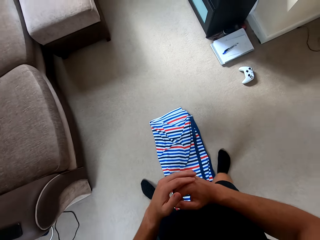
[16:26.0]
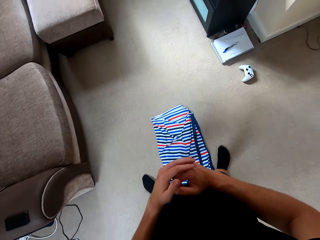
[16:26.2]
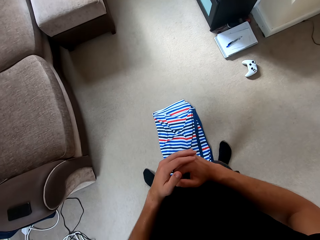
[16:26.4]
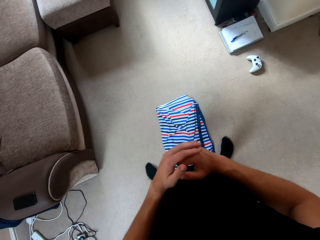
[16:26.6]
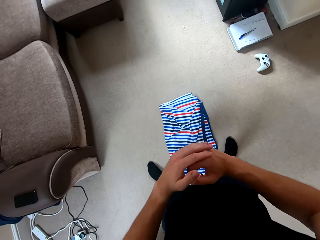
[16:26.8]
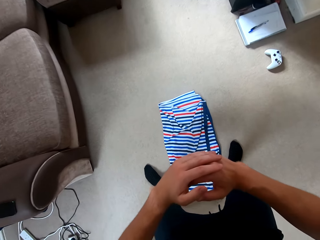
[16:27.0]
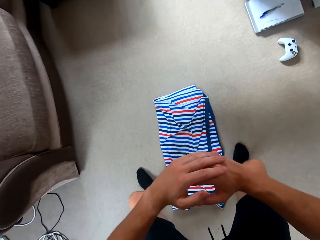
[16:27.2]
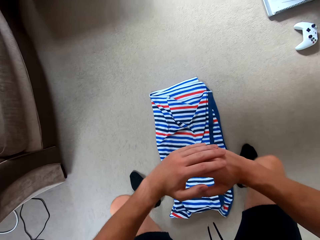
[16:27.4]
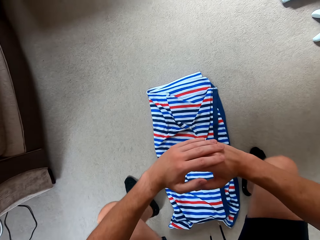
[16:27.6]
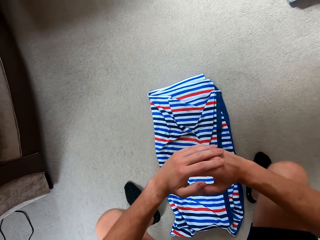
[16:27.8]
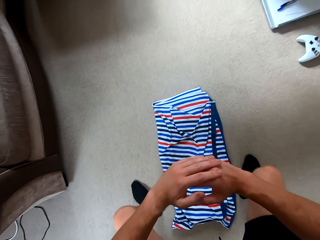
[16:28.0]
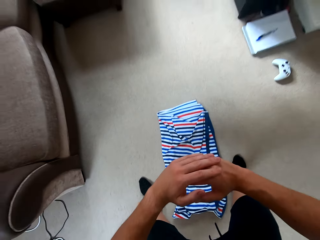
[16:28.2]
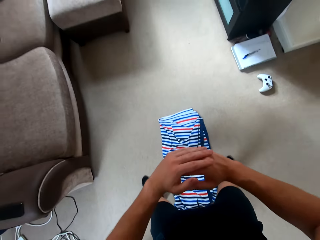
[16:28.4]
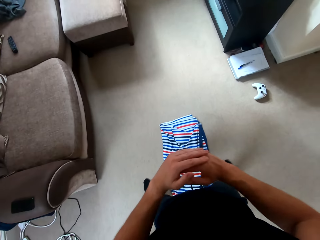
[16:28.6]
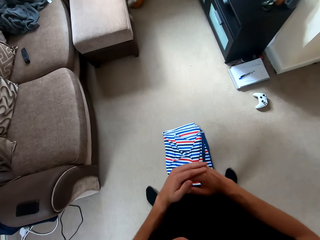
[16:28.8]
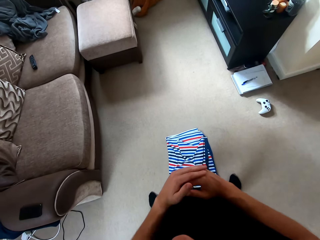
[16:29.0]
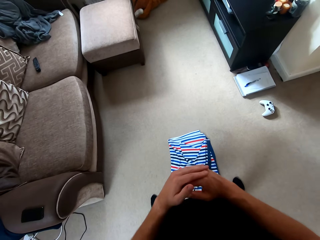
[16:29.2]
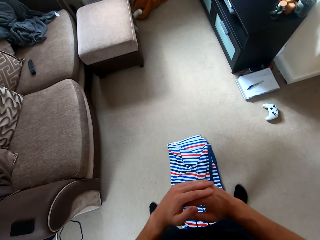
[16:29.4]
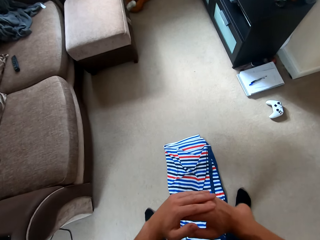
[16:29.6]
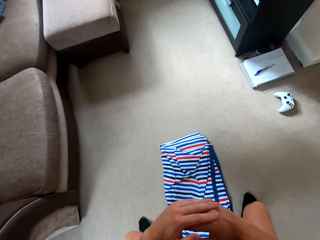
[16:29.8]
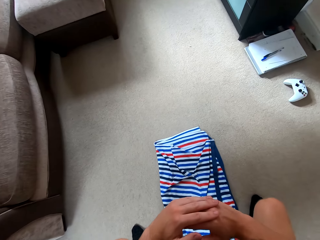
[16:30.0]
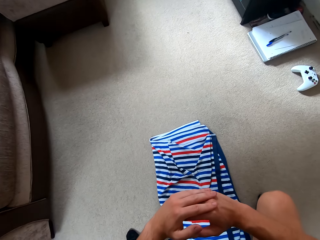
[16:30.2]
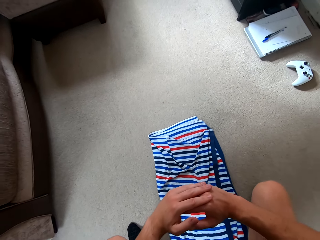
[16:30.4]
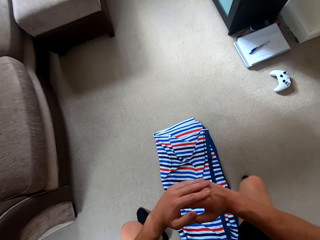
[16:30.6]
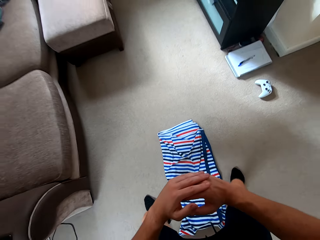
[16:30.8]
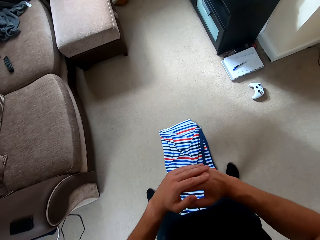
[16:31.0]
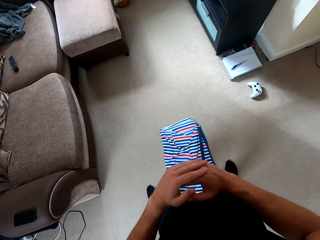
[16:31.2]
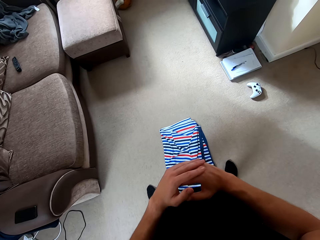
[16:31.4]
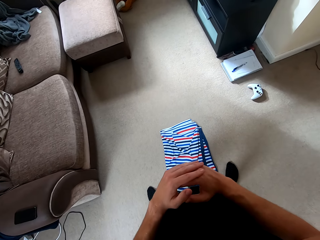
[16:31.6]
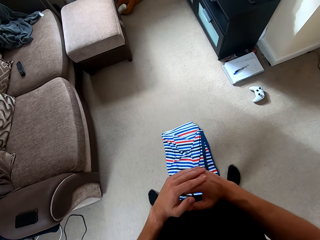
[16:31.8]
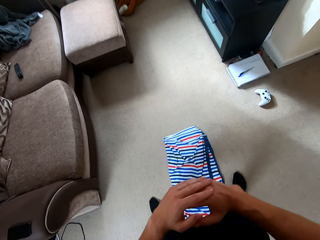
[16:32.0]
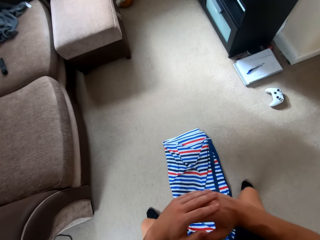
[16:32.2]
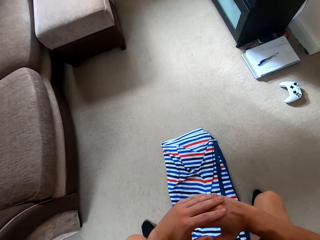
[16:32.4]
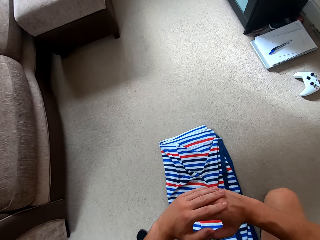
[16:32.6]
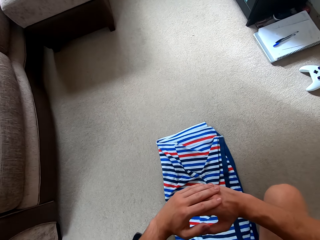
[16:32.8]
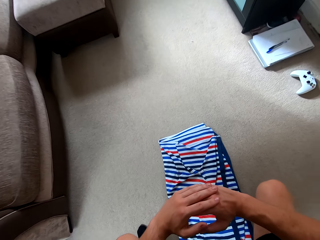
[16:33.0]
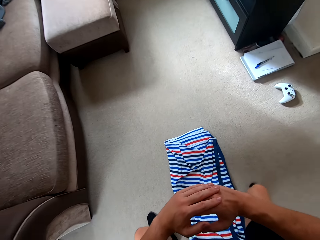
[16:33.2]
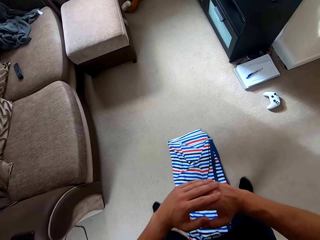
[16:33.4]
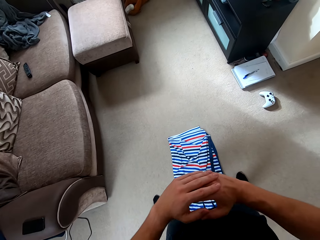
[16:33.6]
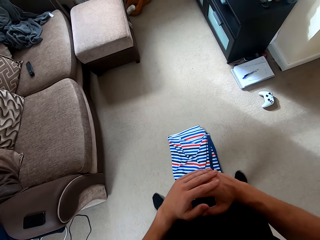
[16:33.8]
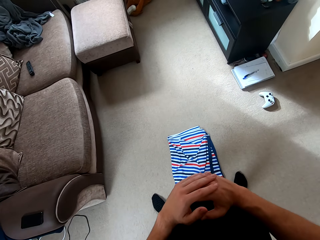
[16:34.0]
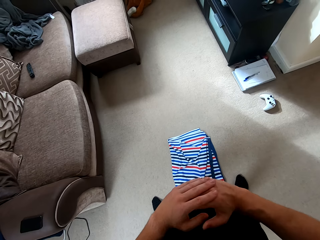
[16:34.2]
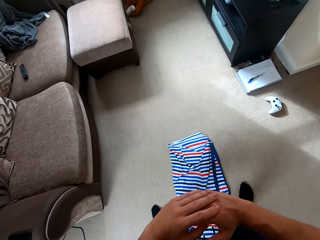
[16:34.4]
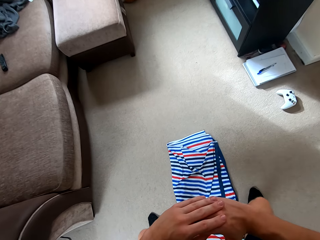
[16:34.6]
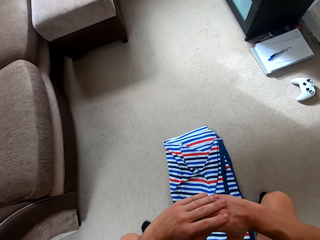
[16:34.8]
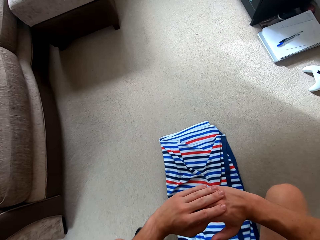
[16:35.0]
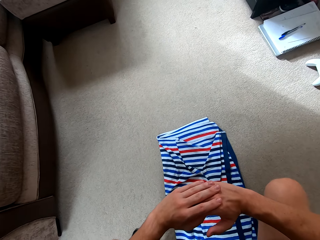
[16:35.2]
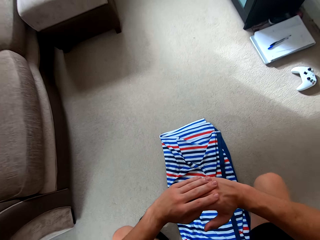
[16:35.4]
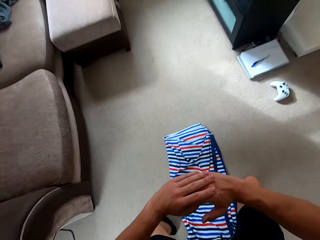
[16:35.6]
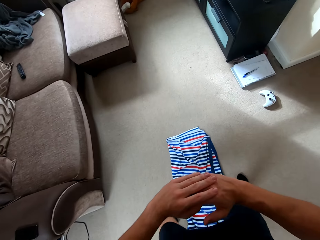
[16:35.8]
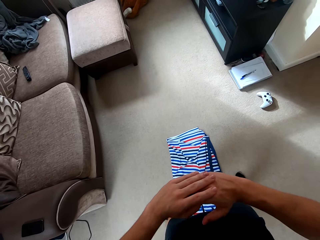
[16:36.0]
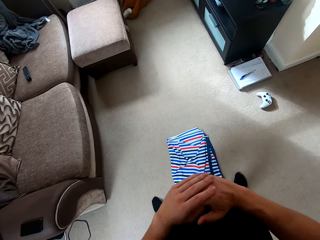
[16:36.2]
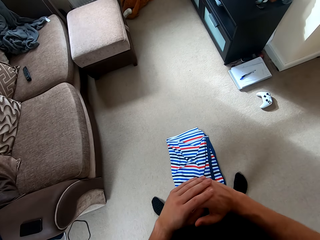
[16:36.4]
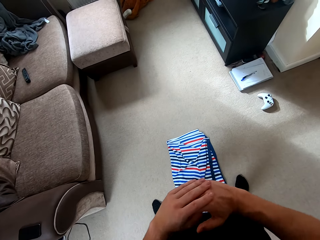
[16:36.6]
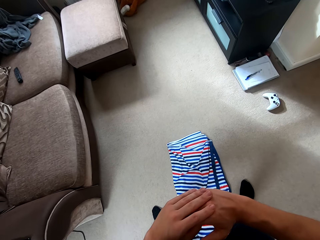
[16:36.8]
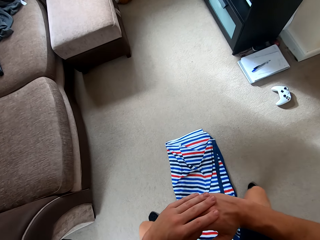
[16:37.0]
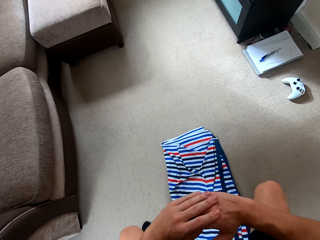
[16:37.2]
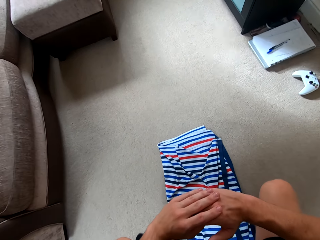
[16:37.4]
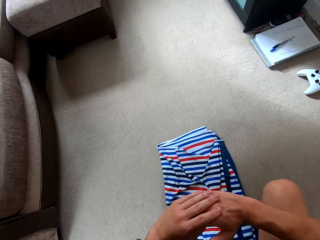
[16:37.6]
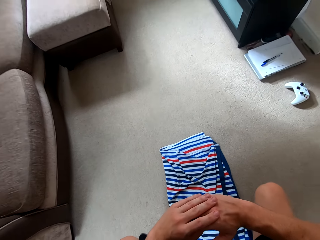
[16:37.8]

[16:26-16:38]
The camera wearer does the sit ups.

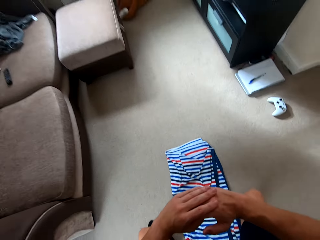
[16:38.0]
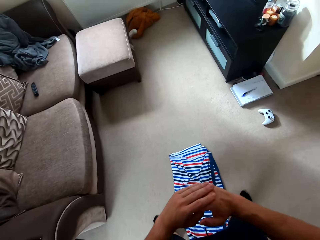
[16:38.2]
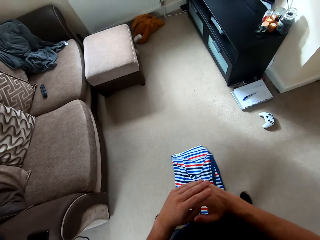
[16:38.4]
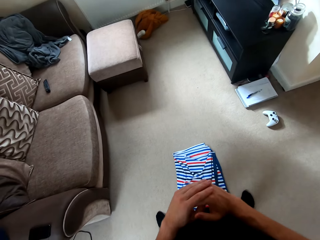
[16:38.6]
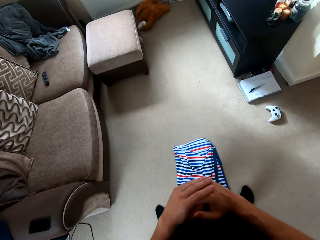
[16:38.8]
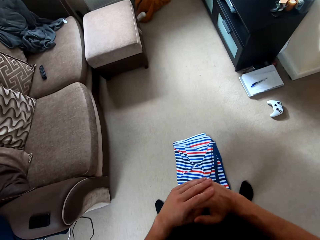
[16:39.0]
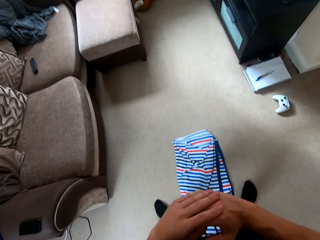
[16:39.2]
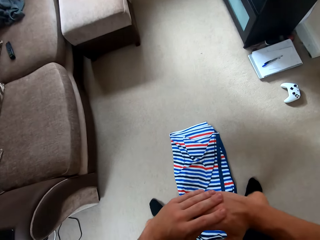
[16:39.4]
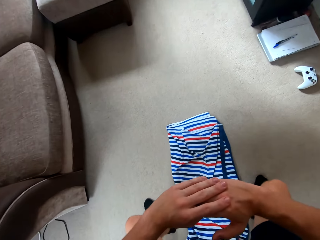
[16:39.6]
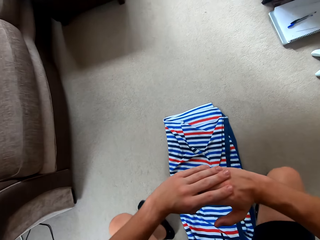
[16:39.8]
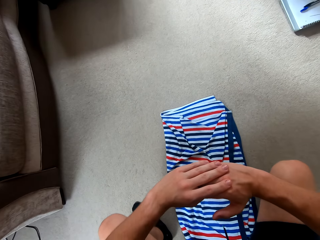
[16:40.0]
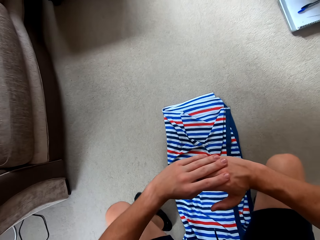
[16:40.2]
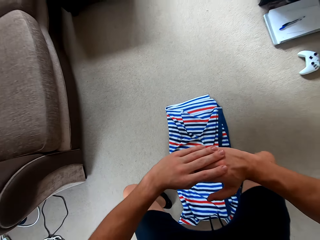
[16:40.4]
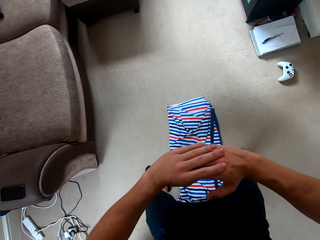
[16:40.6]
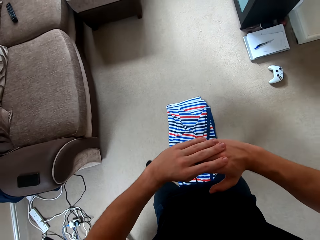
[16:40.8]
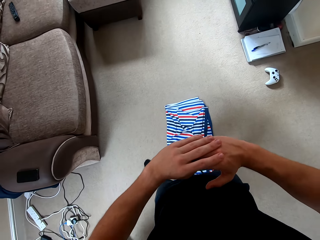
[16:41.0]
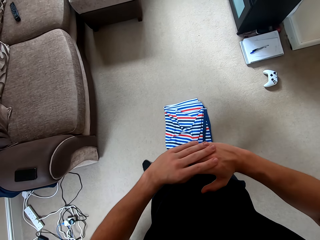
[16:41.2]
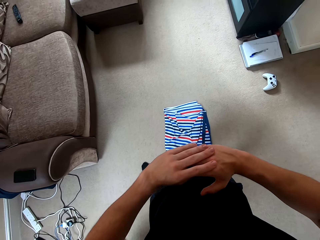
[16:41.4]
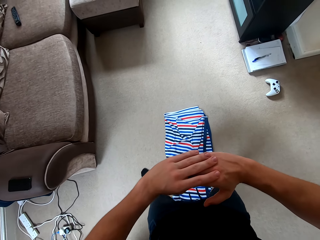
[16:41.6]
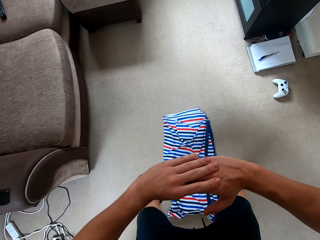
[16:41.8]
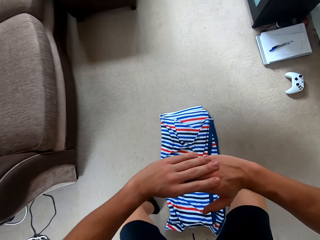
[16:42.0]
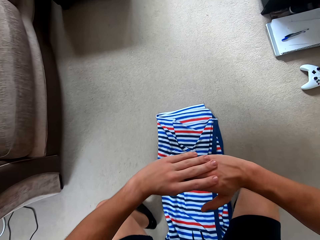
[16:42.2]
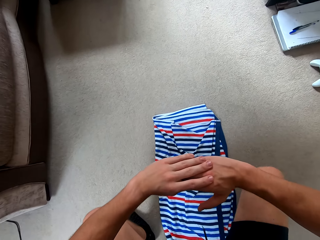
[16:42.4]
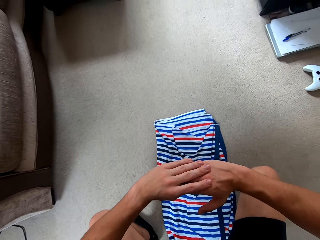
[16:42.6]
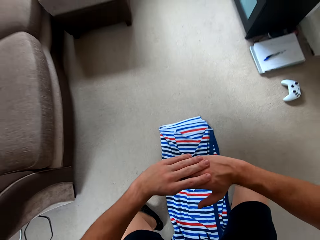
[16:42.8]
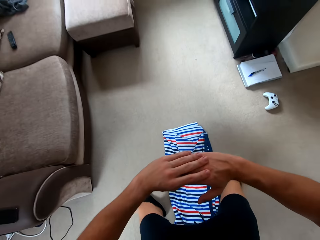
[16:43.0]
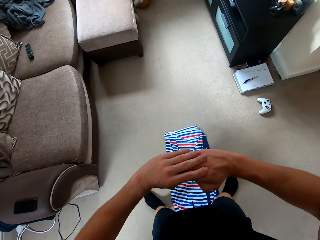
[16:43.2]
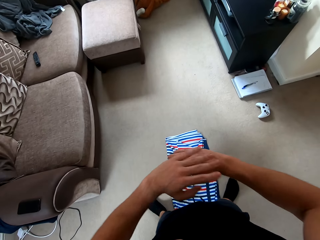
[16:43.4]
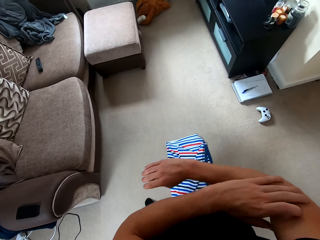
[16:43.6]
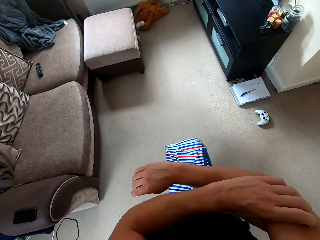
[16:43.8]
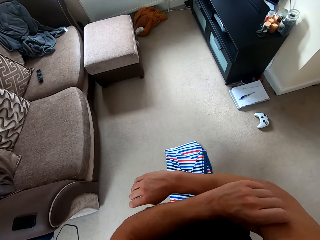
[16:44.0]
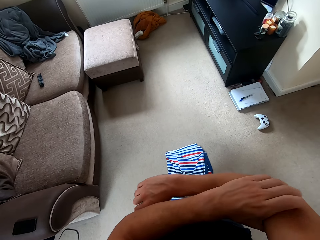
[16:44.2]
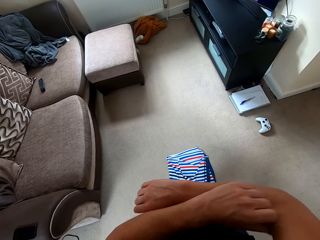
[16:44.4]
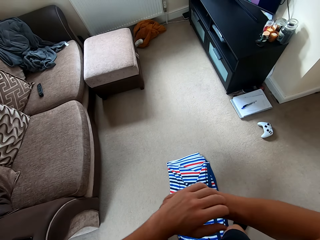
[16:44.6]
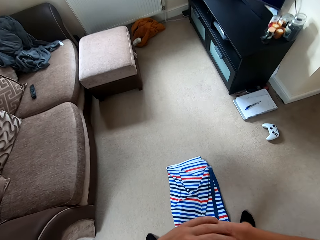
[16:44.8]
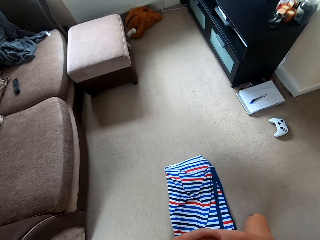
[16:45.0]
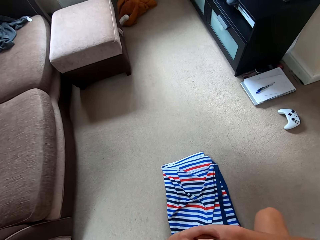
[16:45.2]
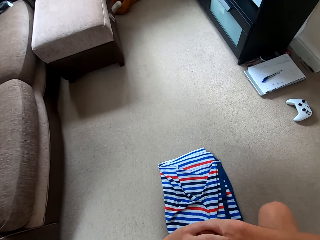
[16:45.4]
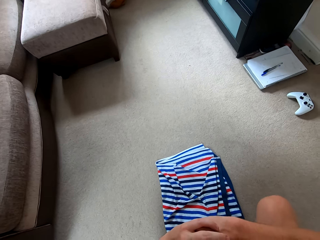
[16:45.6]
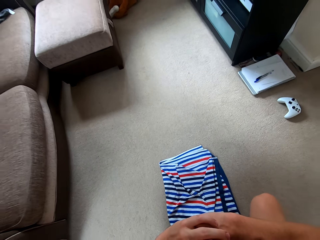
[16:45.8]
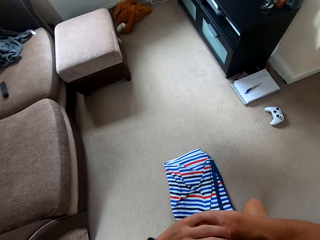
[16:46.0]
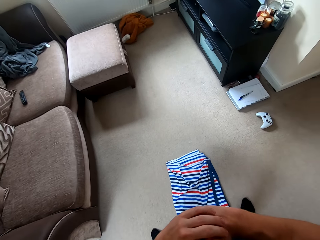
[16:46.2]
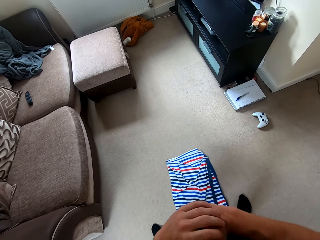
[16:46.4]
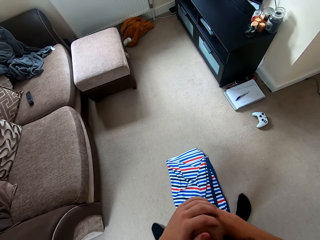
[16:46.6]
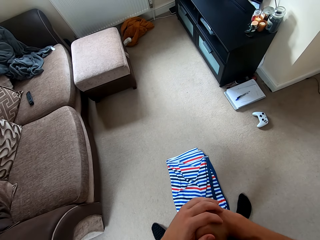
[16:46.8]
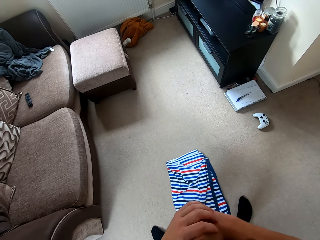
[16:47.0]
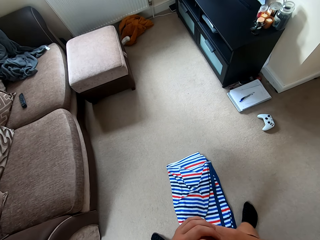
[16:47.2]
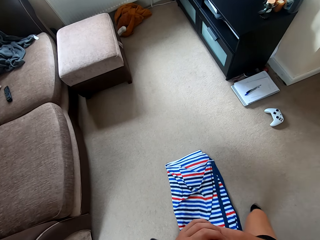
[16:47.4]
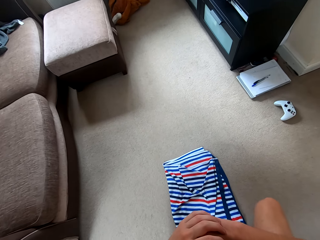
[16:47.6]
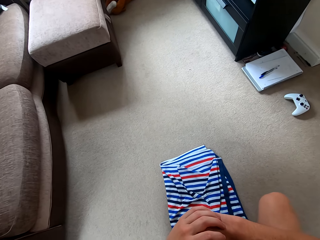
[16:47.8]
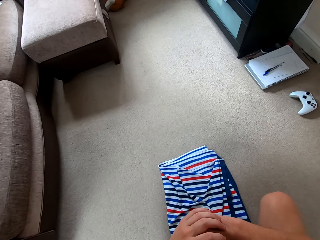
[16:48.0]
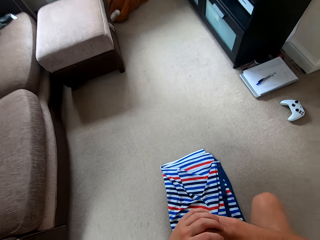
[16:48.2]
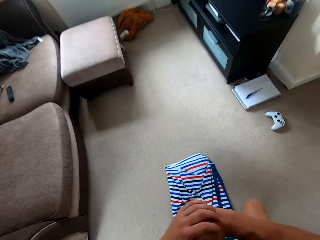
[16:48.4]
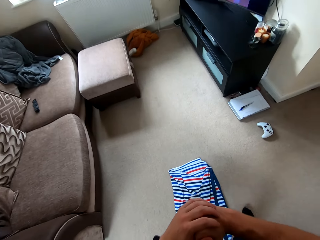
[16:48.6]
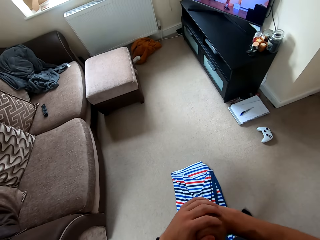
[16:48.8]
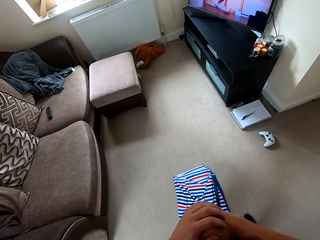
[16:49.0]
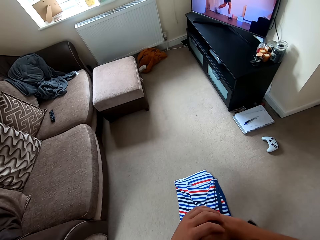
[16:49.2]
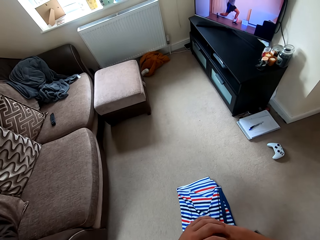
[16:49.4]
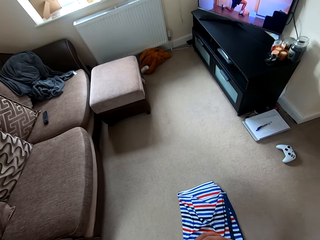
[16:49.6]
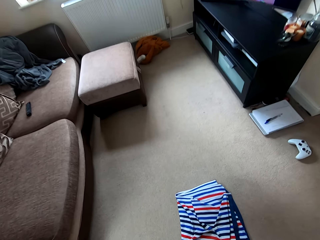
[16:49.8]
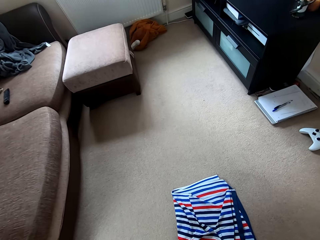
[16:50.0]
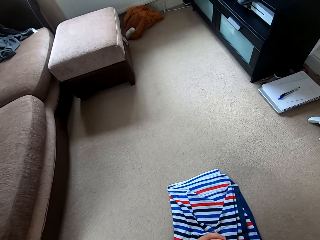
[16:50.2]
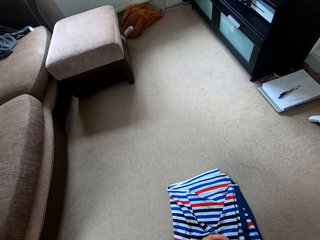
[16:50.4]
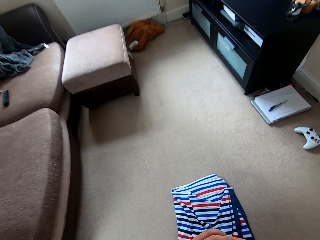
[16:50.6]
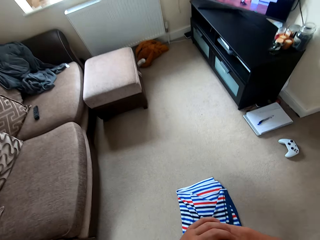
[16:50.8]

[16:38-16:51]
The camera wearer scrubs his hand. He does the sit ups.
